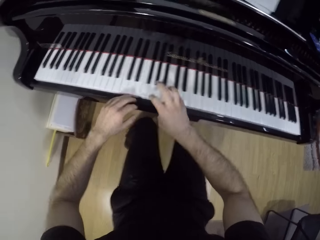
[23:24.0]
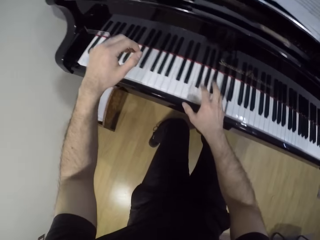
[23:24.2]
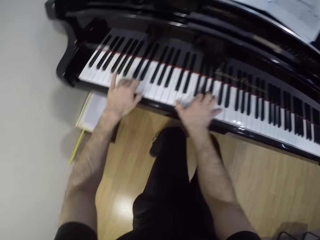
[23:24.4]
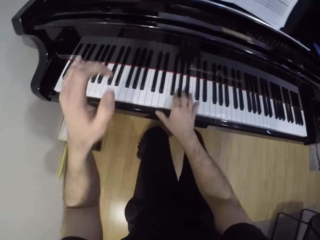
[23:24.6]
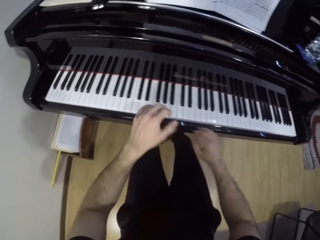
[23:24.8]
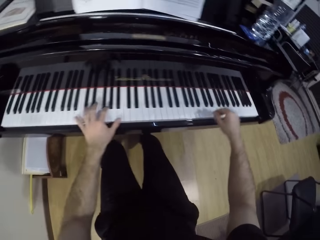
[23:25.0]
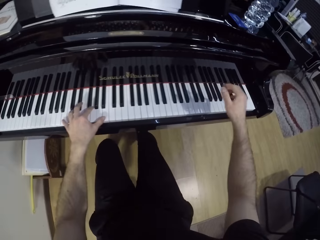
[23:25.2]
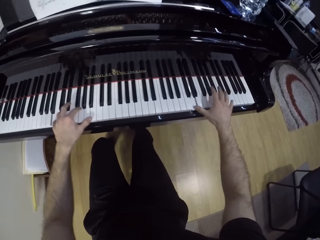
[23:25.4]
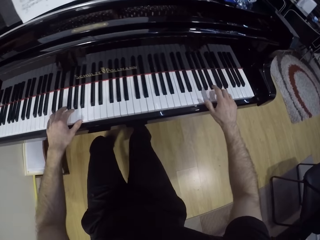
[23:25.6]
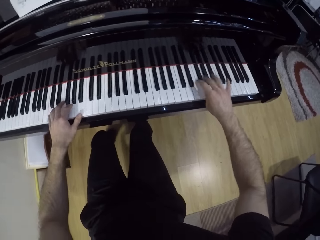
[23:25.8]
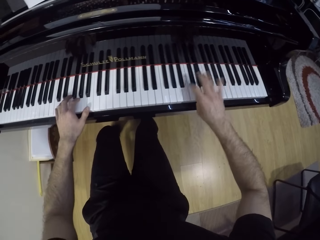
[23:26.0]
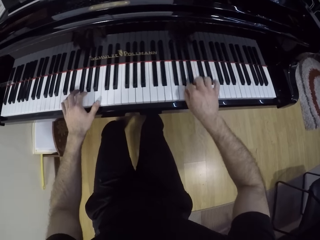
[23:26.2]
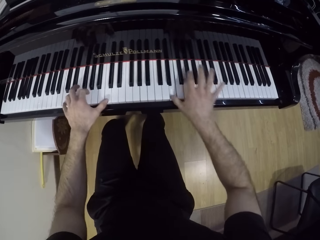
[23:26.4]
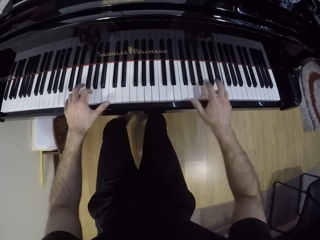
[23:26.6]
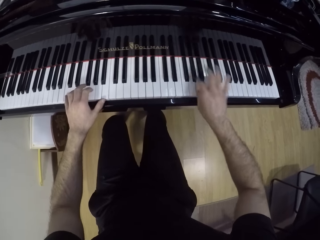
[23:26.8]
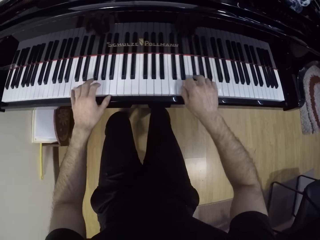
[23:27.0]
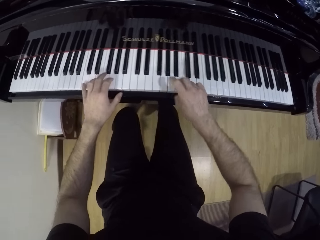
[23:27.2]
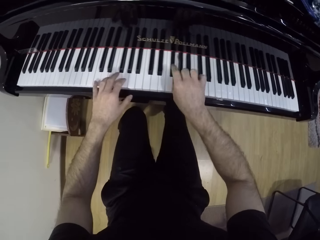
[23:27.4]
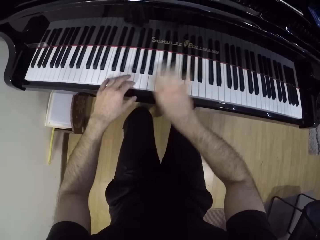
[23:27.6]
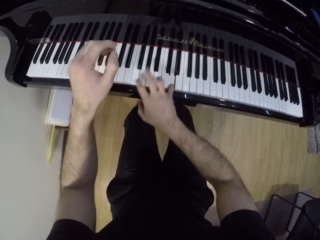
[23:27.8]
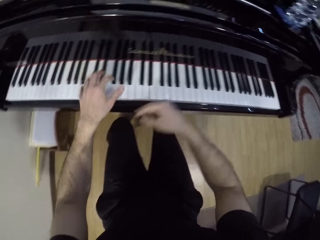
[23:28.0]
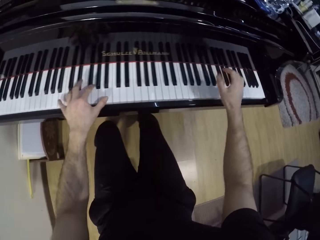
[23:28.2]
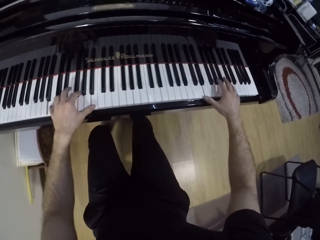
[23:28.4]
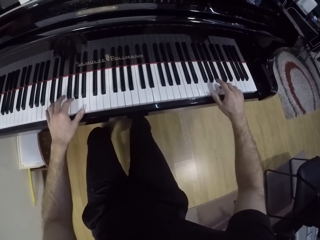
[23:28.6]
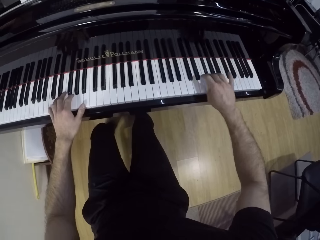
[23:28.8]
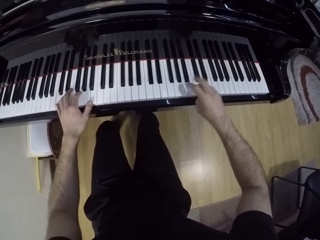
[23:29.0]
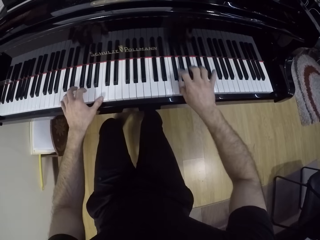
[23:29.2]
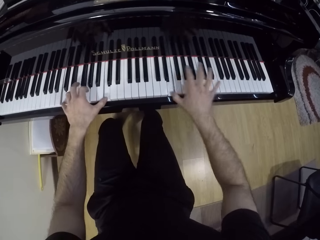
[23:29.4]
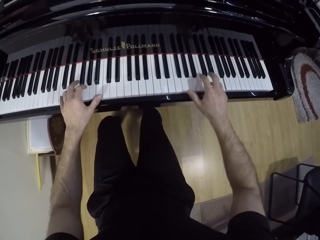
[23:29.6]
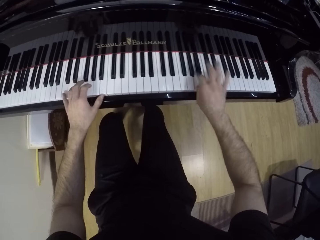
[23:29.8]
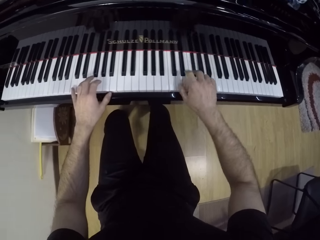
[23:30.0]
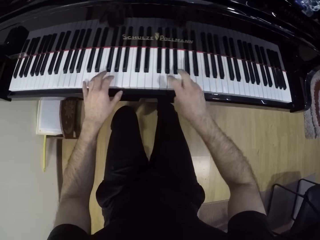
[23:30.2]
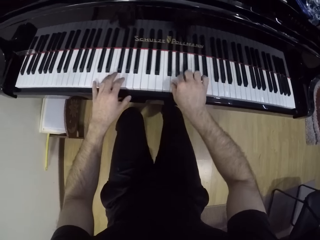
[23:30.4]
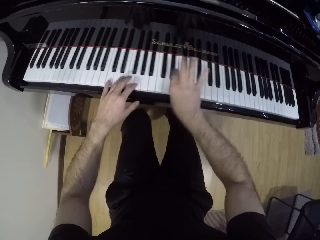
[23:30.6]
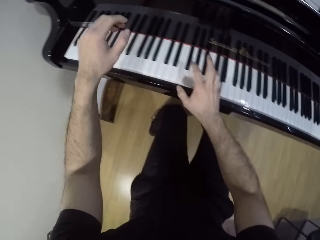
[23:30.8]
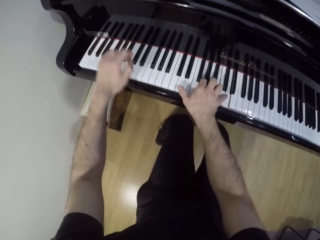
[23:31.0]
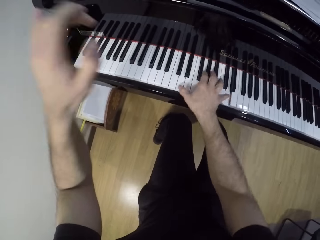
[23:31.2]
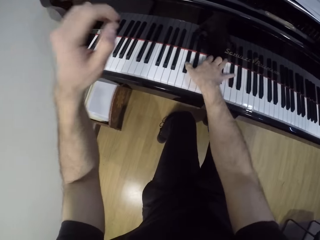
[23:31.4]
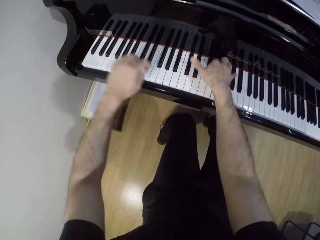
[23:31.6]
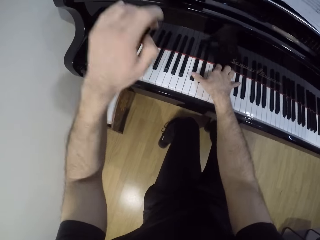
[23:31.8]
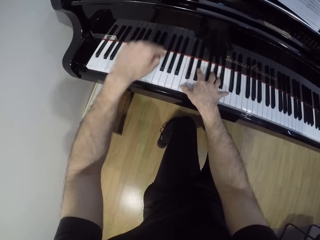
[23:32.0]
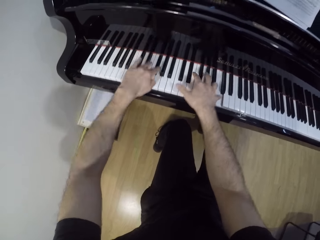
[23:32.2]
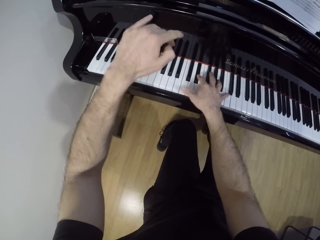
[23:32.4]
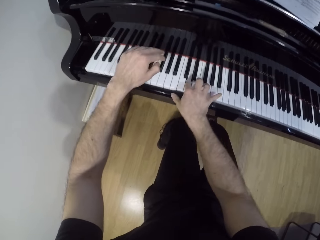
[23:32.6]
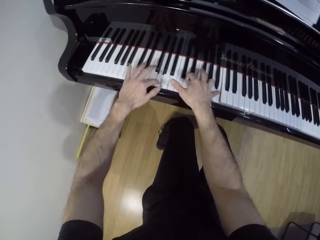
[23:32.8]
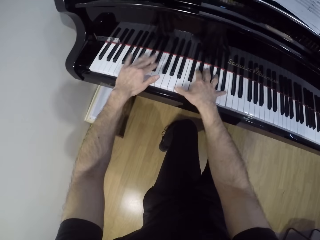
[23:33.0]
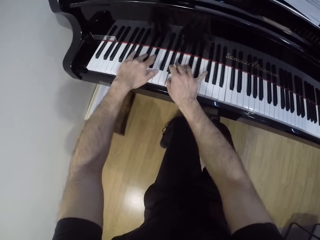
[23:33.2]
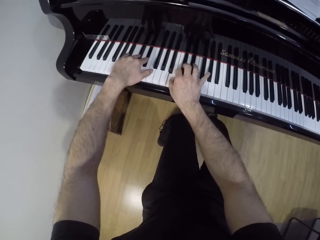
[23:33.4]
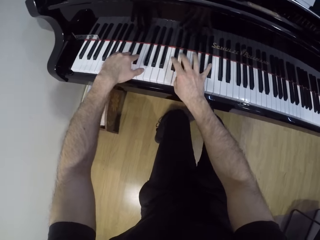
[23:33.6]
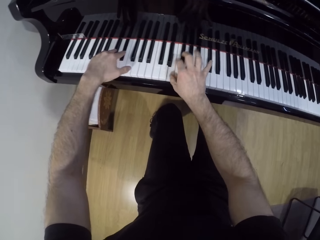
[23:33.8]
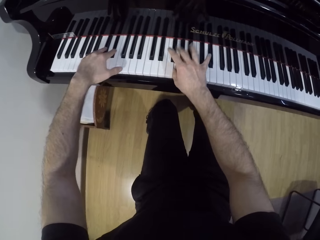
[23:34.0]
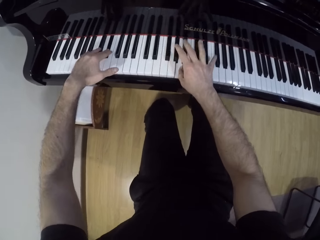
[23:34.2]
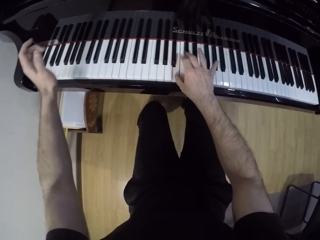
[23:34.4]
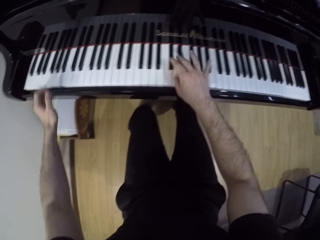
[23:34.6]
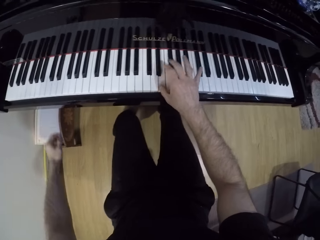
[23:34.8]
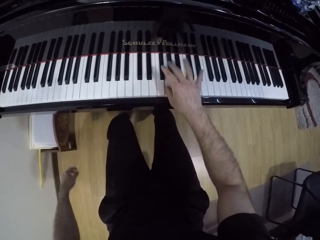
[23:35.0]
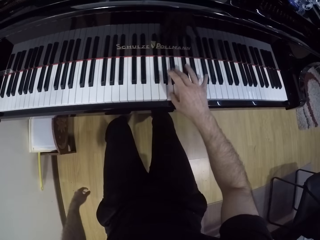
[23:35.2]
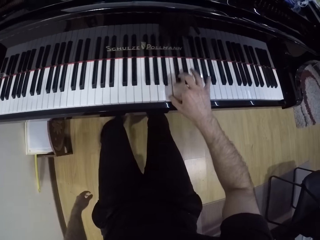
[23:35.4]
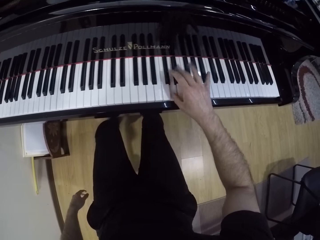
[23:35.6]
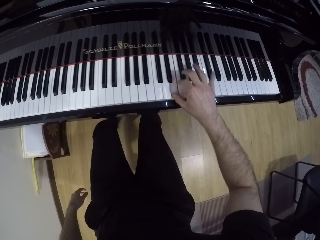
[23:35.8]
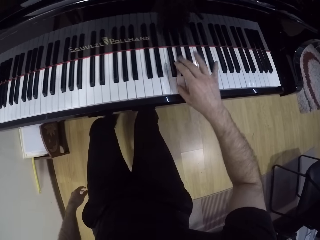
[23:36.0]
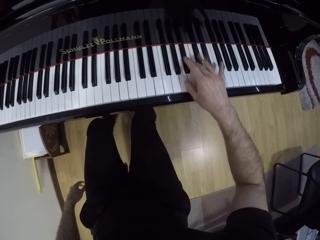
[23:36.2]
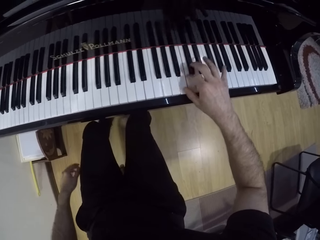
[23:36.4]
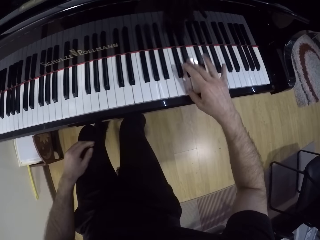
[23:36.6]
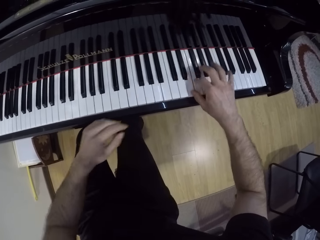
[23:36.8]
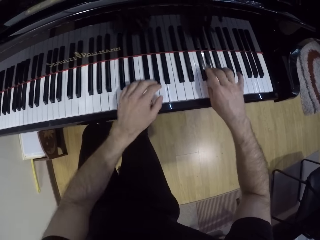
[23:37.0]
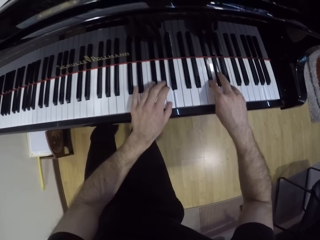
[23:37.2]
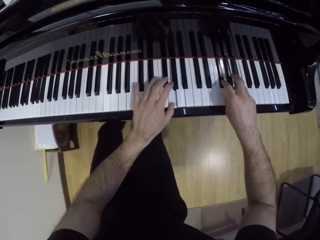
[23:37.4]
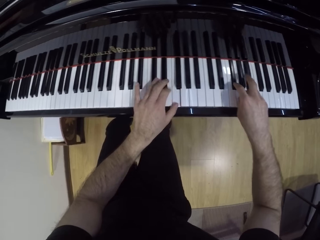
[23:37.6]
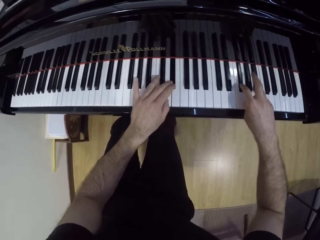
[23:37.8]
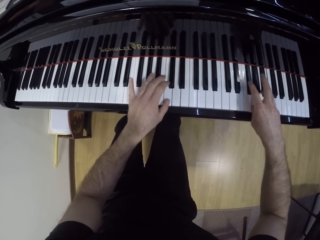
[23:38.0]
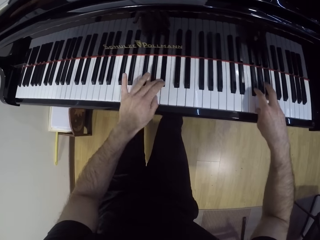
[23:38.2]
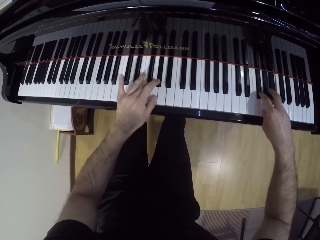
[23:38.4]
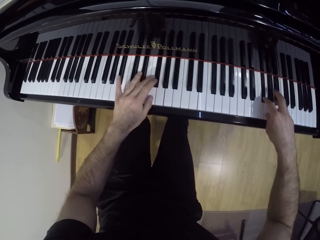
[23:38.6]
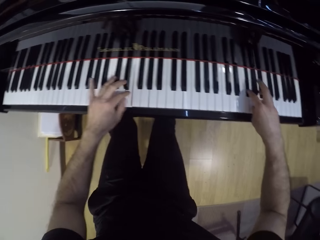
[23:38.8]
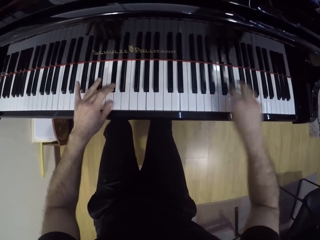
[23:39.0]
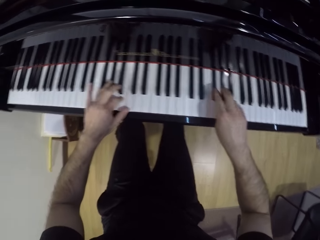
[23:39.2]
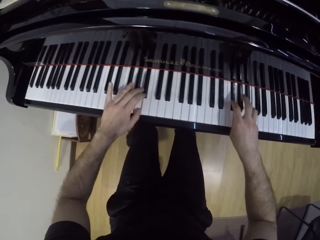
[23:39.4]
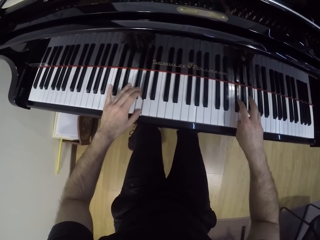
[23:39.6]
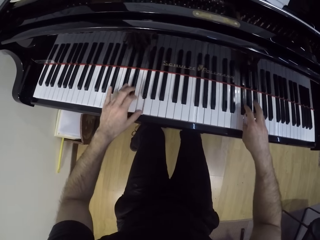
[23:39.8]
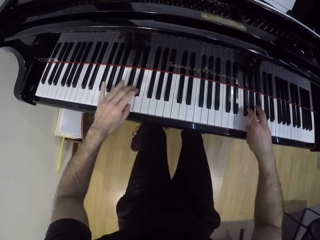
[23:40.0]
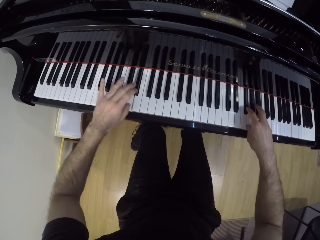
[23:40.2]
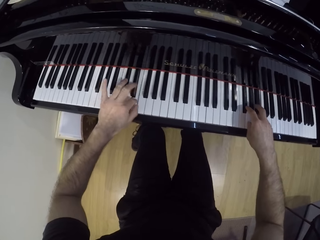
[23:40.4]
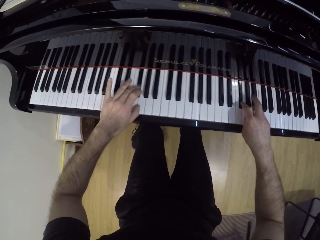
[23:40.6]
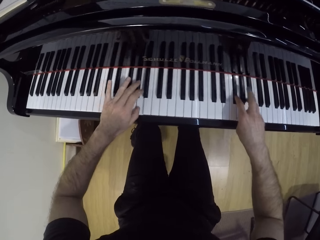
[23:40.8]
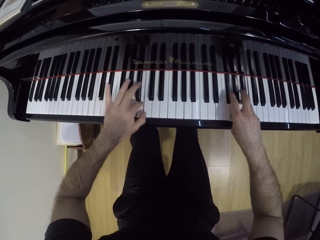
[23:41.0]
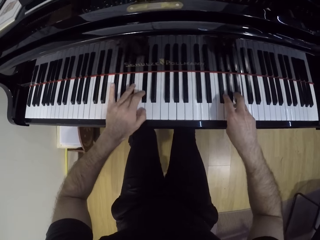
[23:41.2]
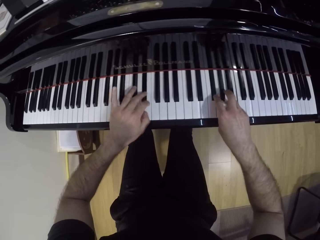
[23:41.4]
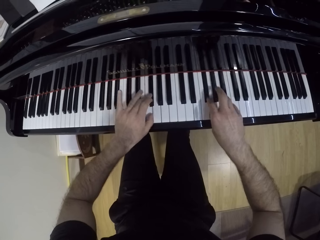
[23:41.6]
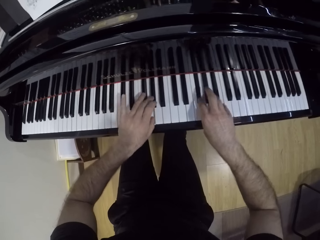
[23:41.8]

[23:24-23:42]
The camera wearer plays the keys of the keyboard with his right hand. He plays the keys of the keyboard with both hands.
